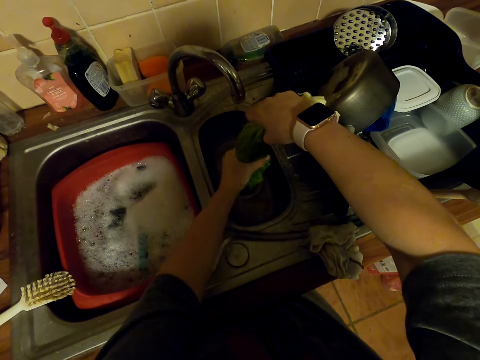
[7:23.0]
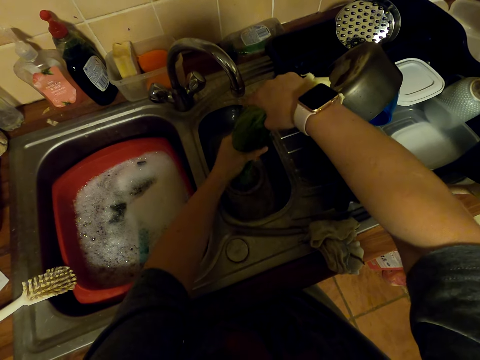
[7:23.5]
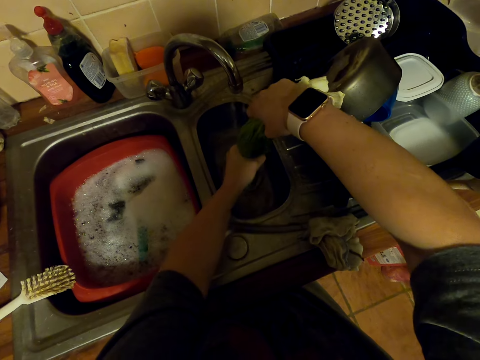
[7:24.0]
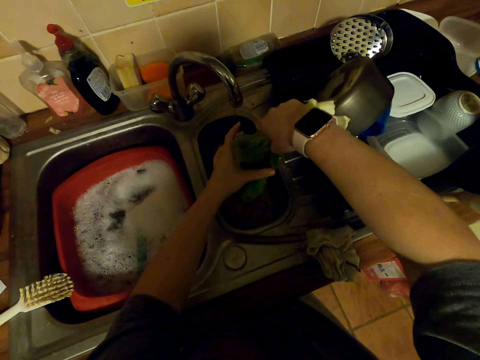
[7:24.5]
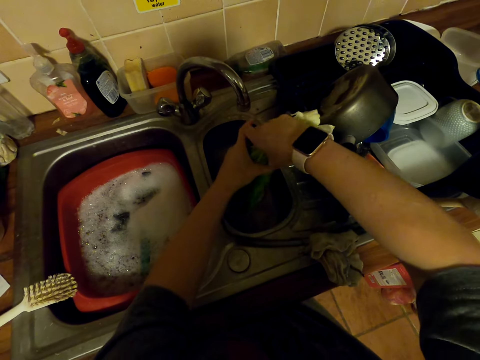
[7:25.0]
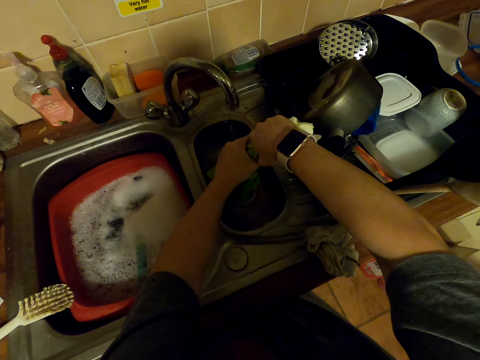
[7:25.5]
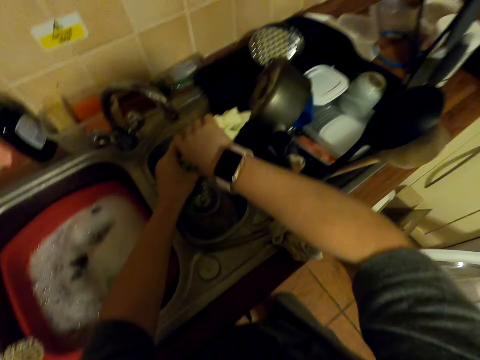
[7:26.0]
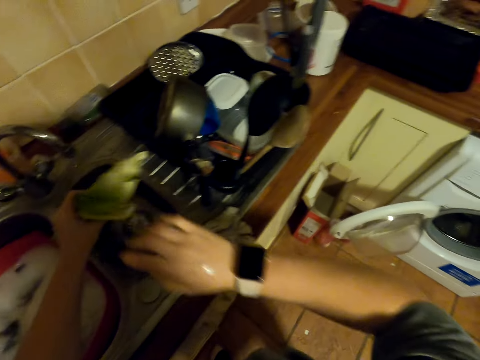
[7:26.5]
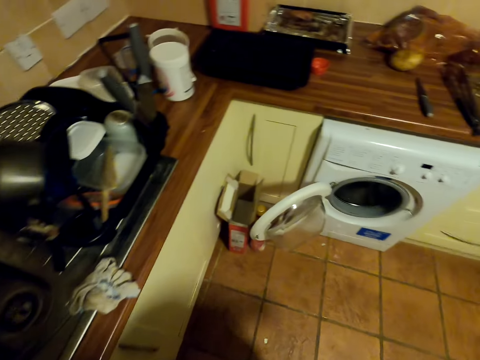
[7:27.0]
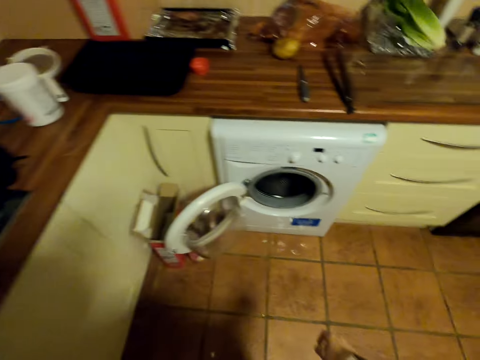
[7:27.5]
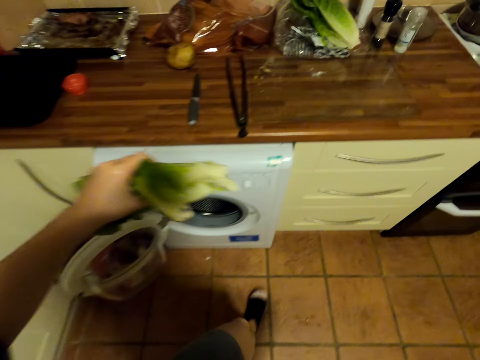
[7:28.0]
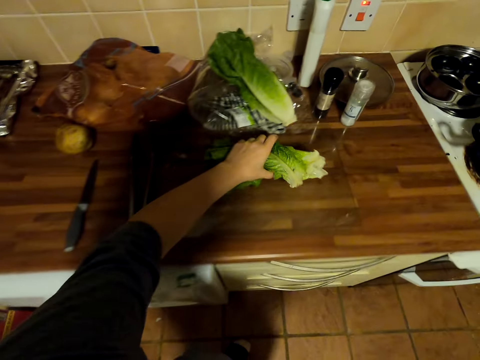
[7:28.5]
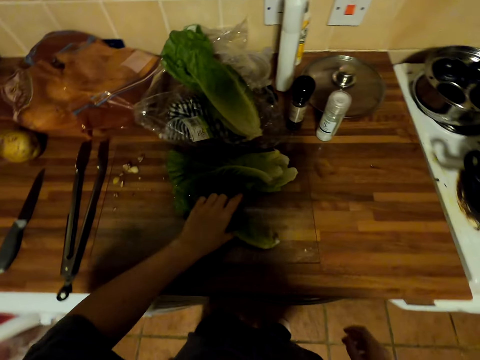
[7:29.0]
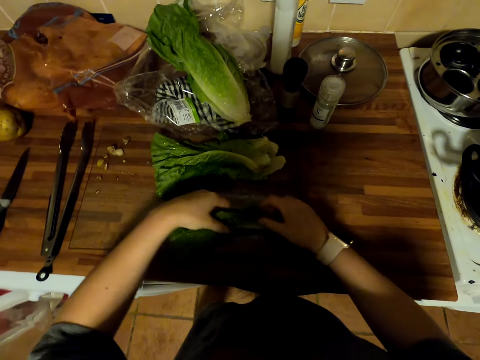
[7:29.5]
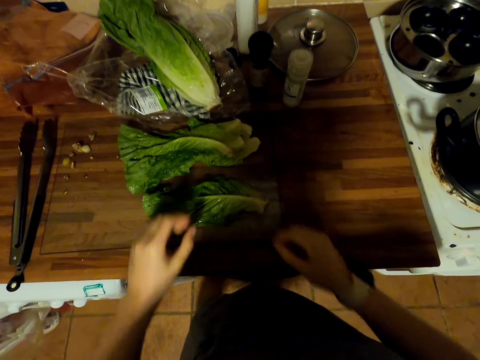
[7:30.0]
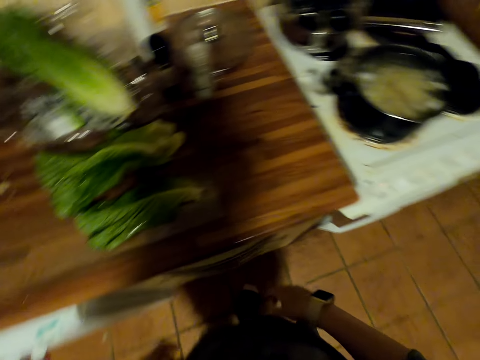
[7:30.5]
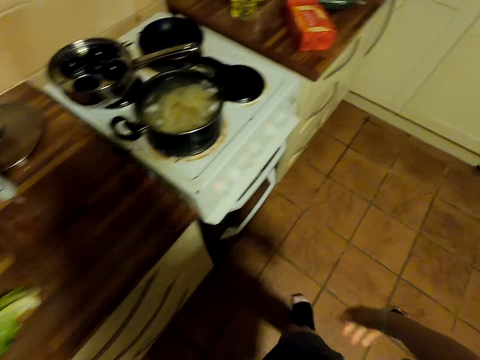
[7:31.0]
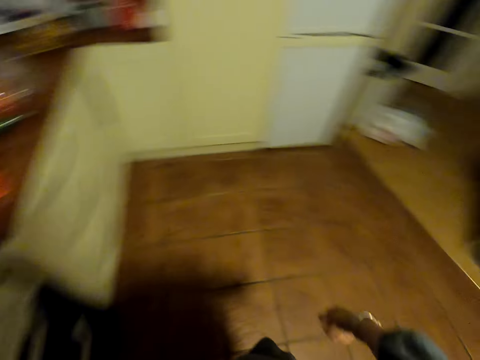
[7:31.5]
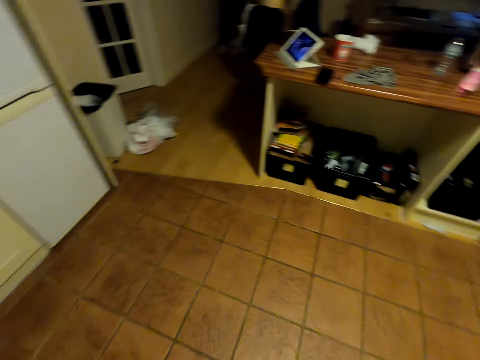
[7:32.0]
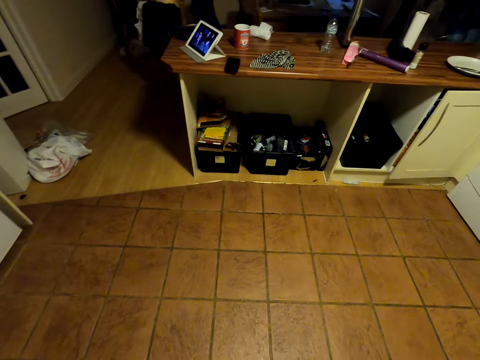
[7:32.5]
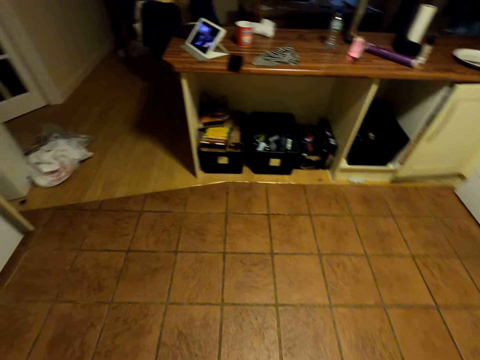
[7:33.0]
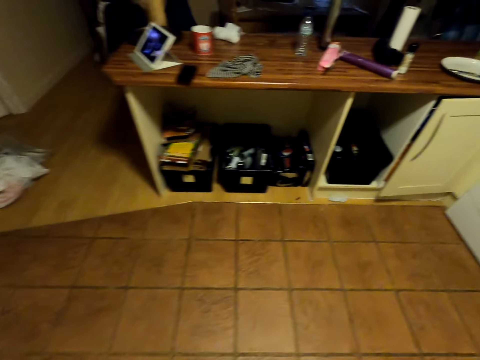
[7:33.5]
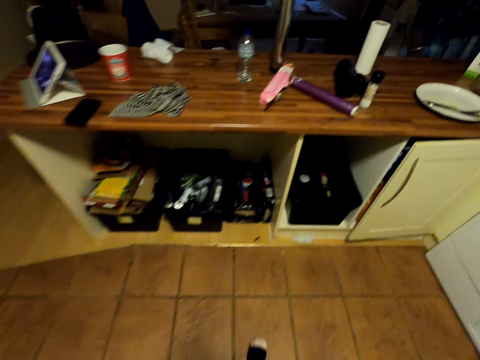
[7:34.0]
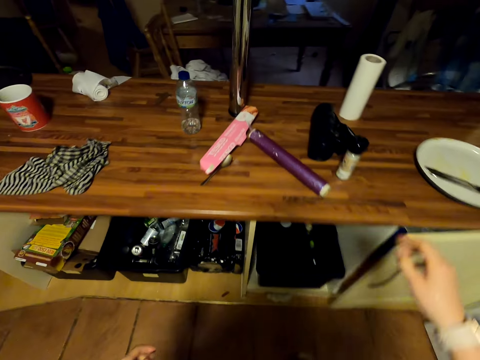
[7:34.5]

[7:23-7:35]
The camera wearer dries the spinach. He pulls his hand off the spinach. He walks to the countertop. He walks around the kitchen. He puts the spinach leaves on the counter. He spreads the spinach leaves on the counter. He pulls his hand off the spinach. He looks around. He walks around the kitchen.

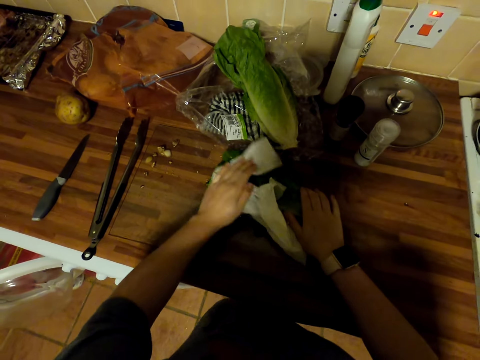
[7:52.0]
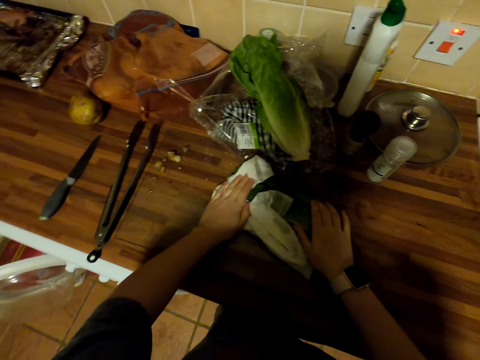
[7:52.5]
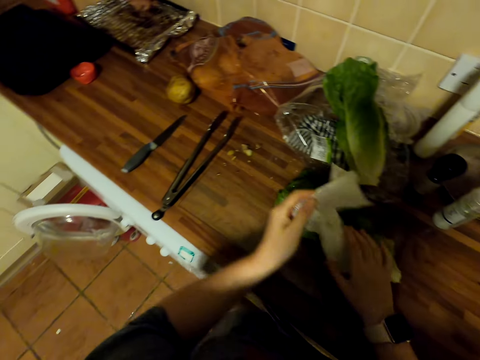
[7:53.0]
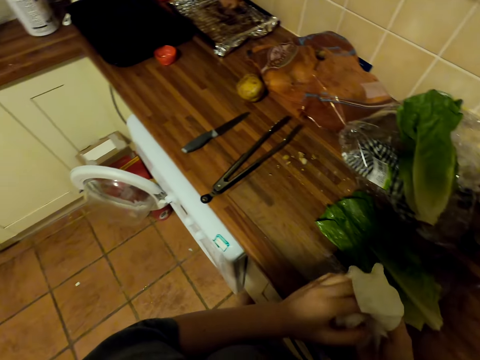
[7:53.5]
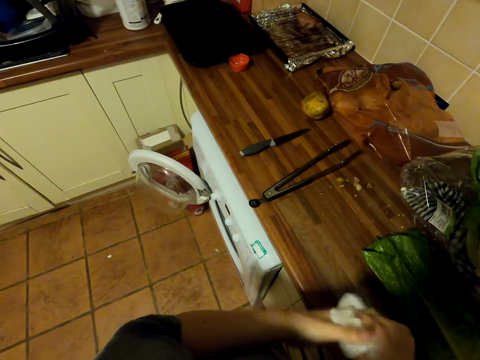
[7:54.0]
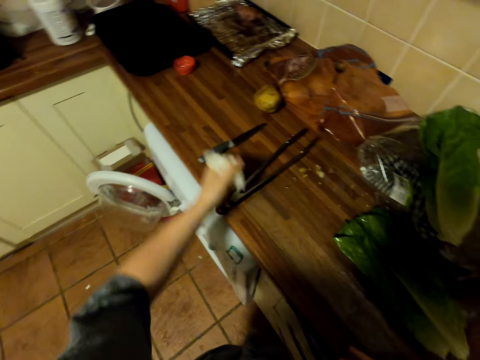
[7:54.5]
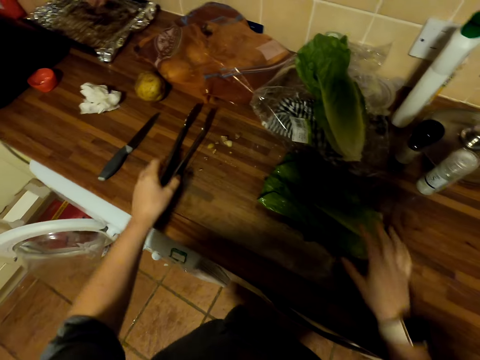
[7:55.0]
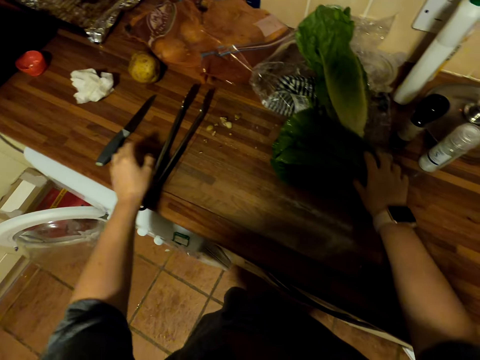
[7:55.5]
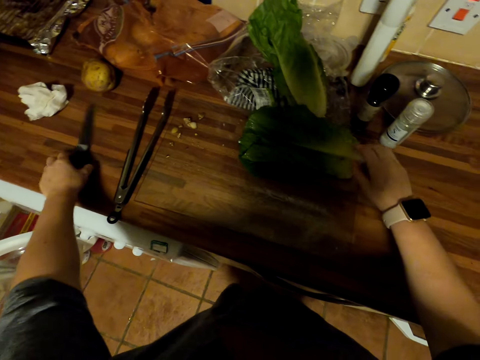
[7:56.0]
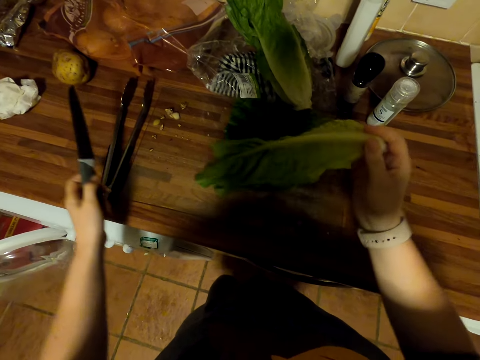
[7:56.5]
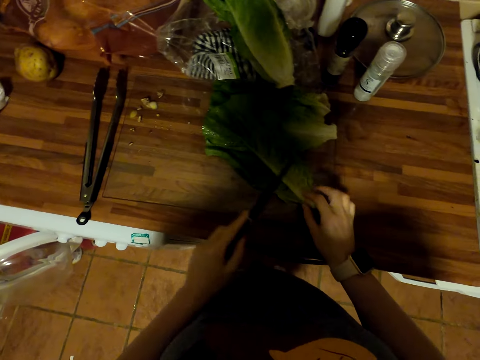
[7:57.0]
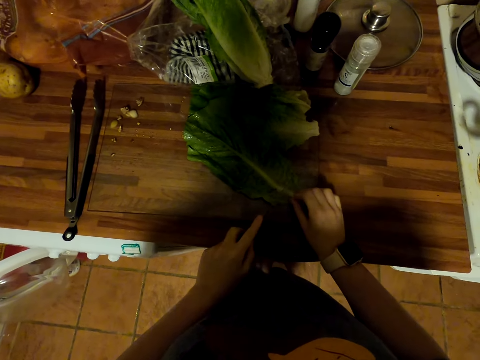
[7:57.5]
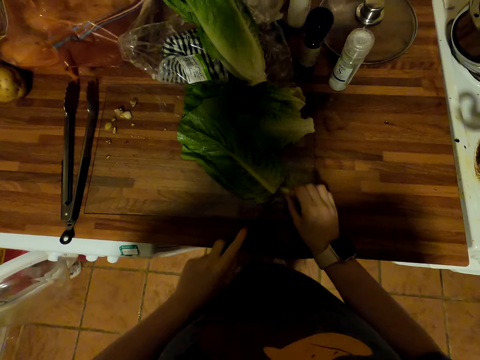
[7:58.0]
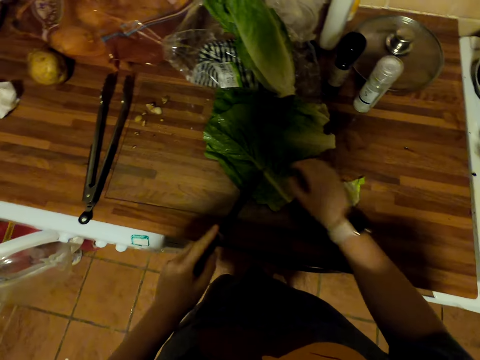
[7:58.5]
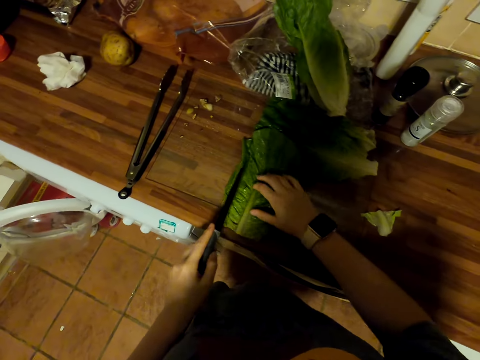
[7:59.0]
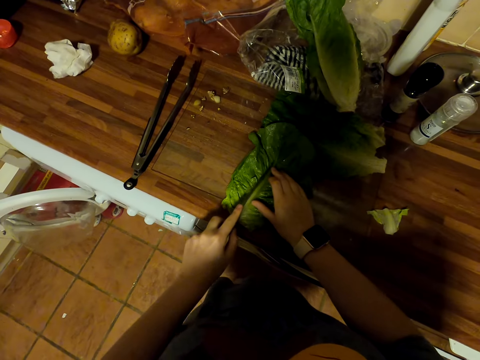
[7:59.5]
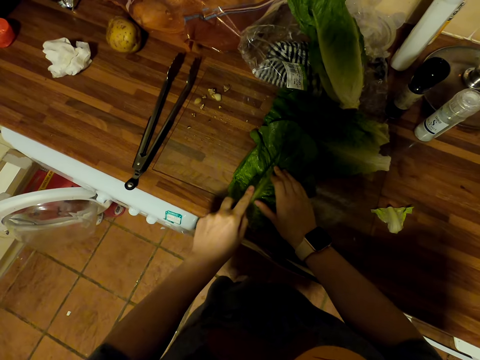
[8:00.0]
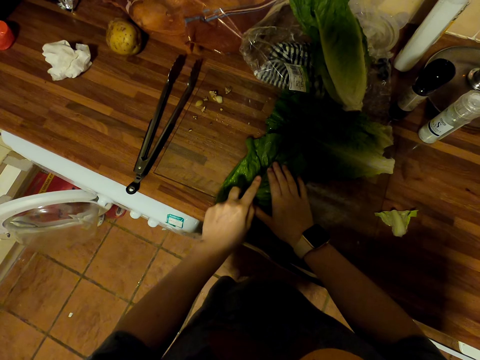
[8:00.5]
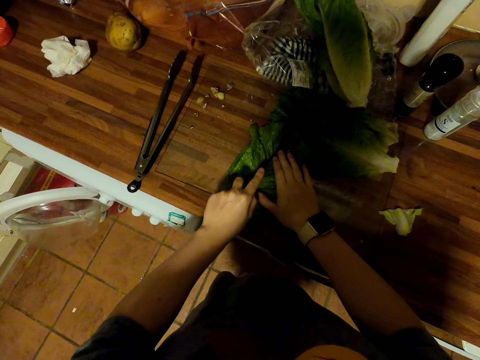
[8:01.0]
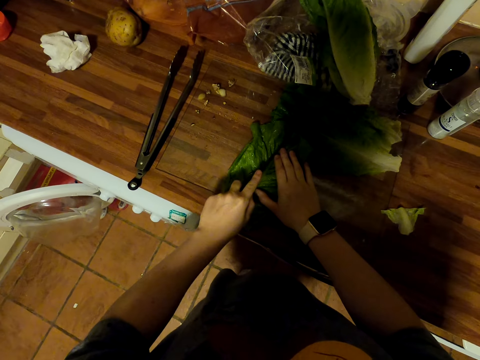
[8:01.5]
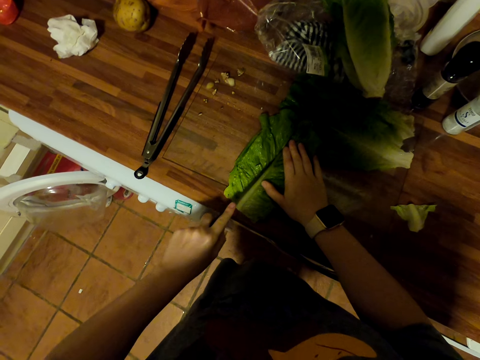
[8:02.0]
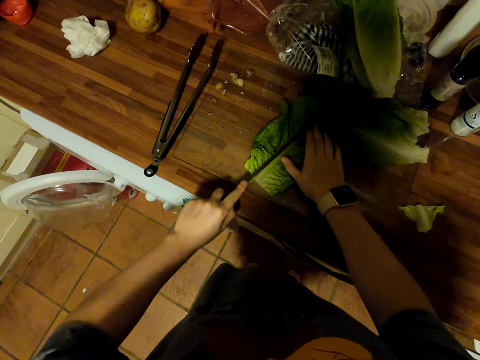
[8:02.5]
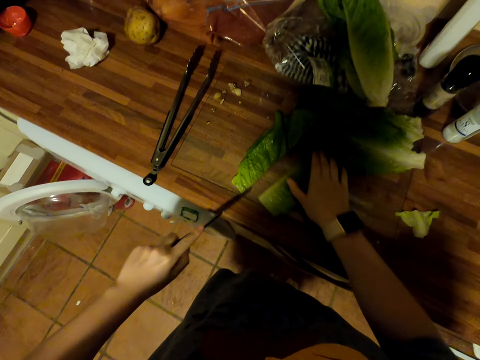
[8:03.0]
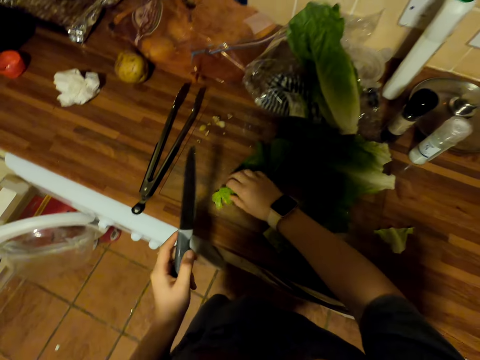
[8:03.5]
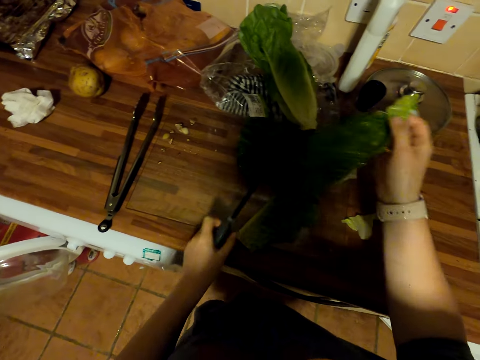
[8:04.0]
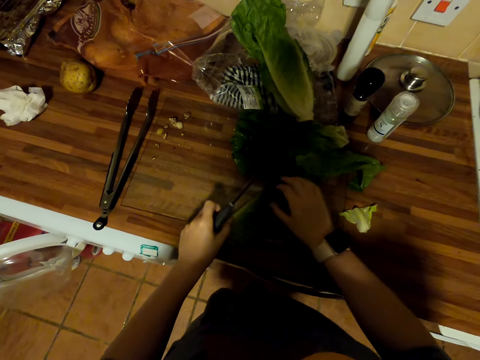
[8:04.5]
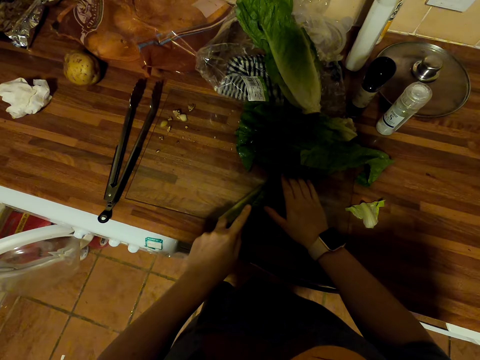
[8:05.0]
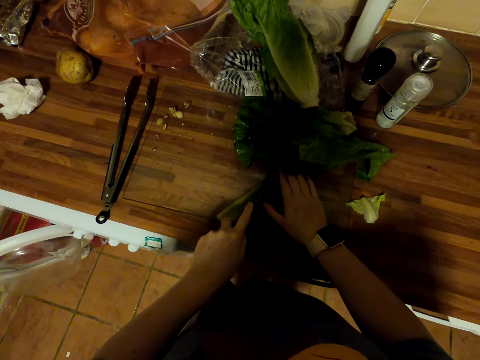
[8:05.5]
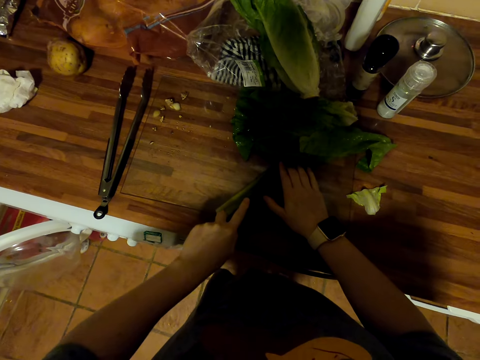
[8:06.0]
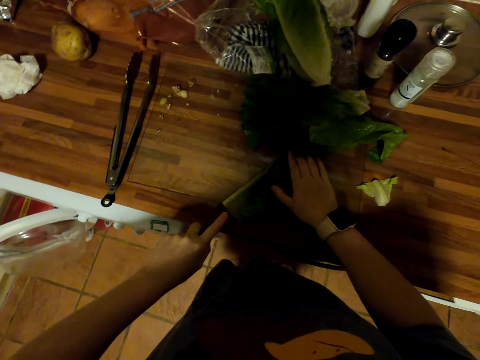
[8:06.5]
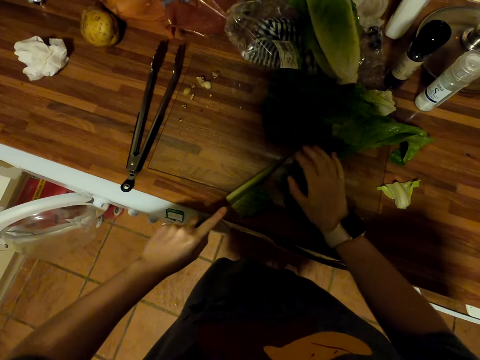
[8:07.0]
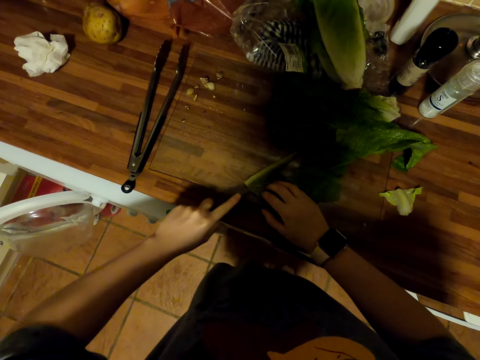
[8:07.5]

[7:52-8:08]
The camera wearer pulls the serviette off the spinach. They walk around the kitchen. They switch the serviette to the other hand. They put the serviette on the countertop. They pick up a knife. They push the spinach on the counter. They pick up spinach. They put the spinach on the counter. They cut the spinach stem with the knife. They put the spinach stem on the counter. They rotate the spinach leaf. They cut the spinach leaf with the knife. They pick up a spinach leaf. They put the spinach leaf aside. They cut the spinach leaf with the knife.
